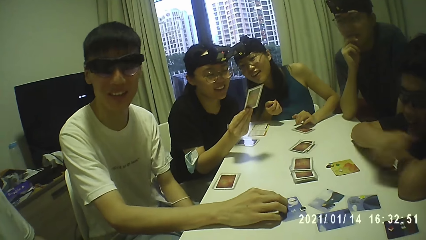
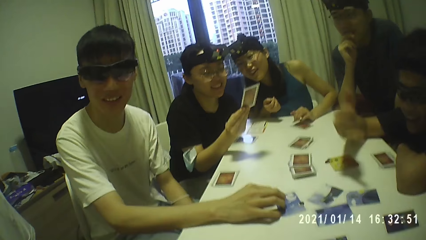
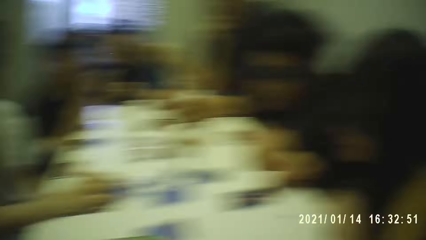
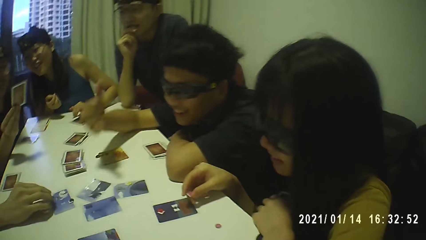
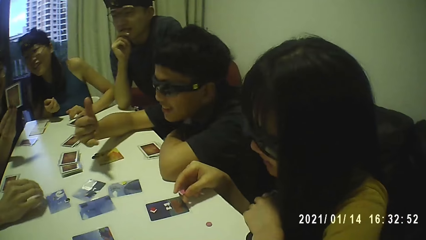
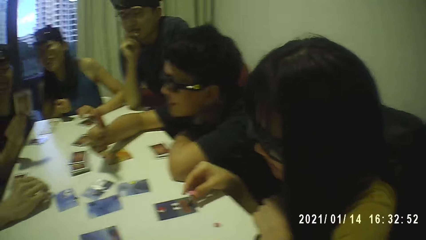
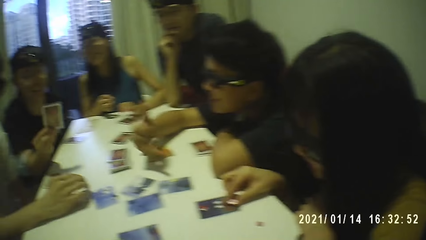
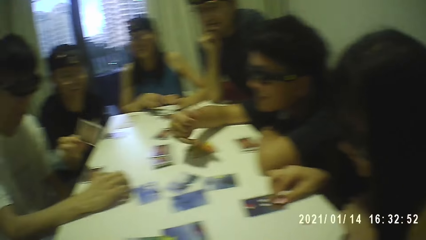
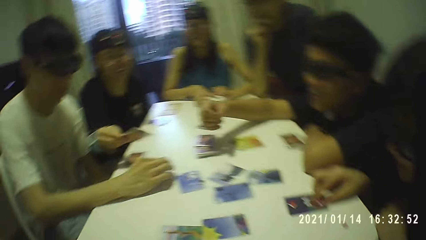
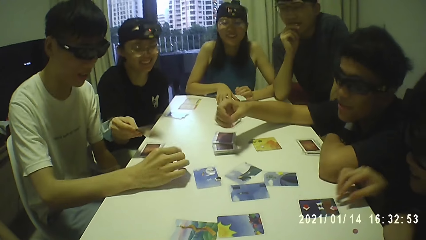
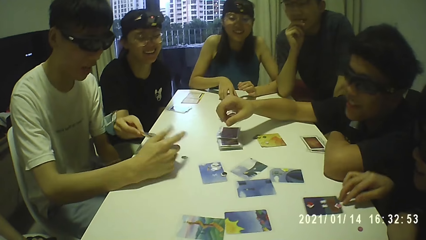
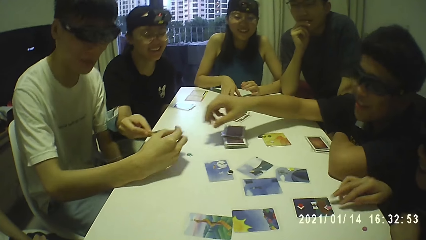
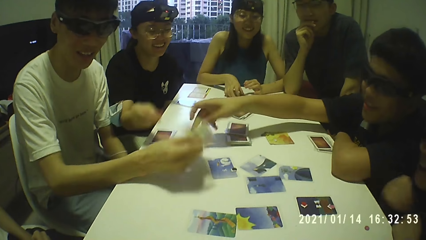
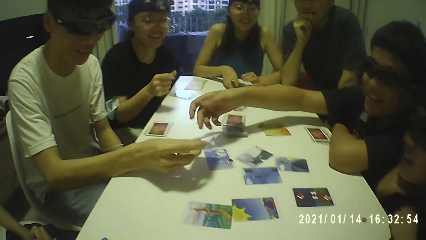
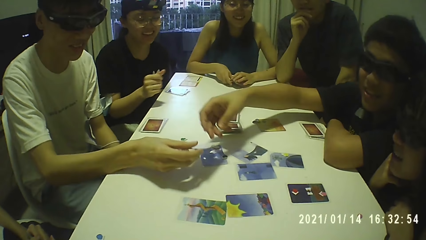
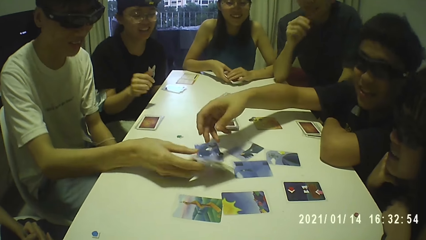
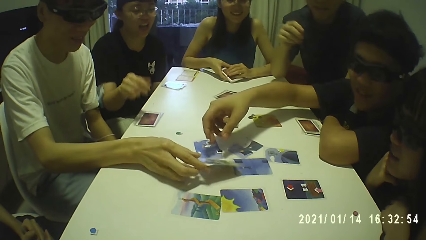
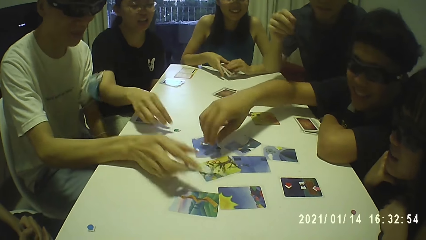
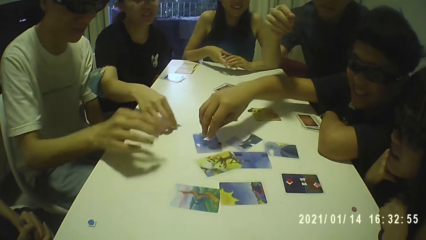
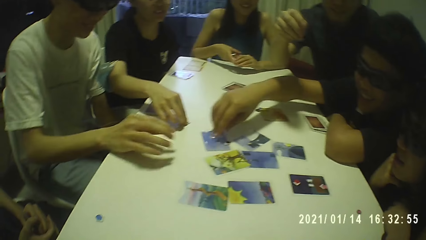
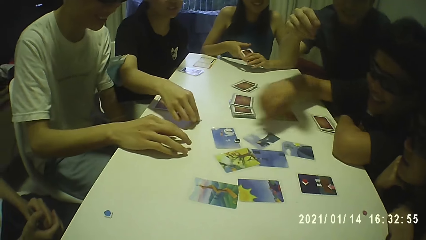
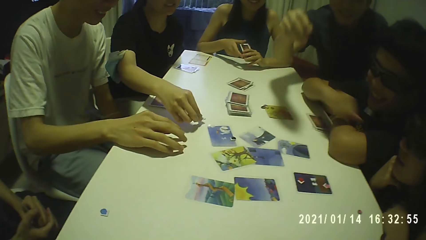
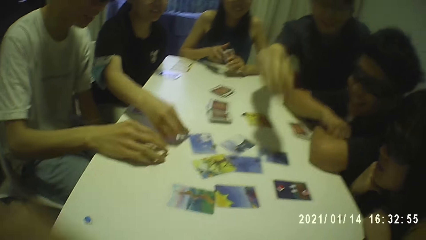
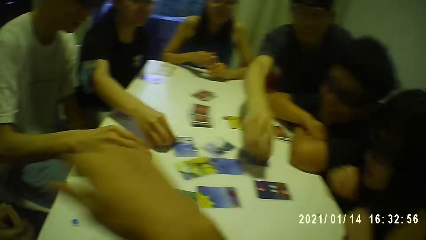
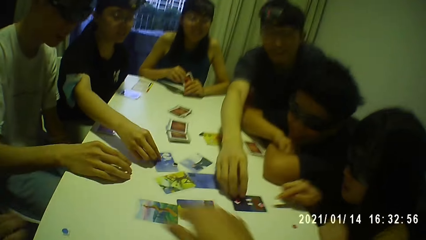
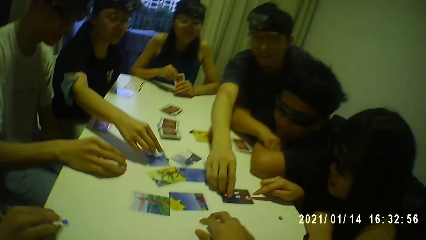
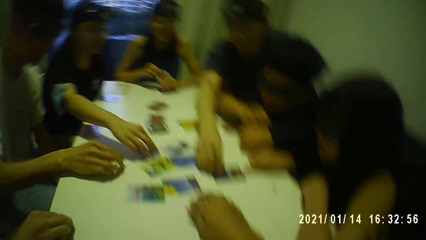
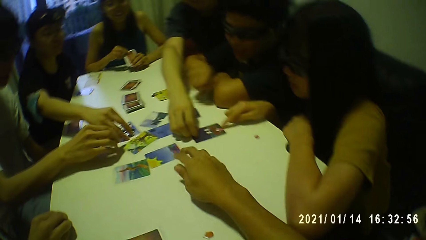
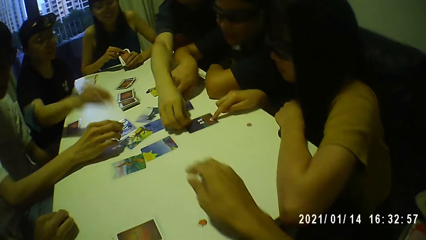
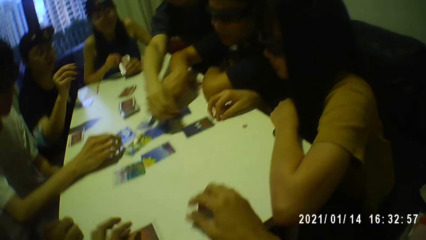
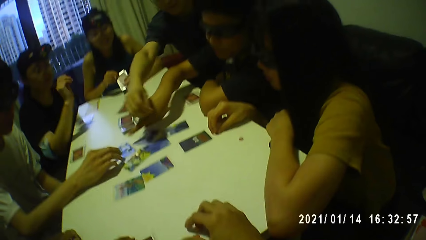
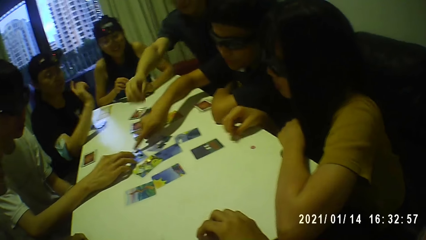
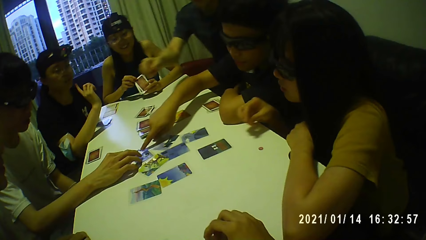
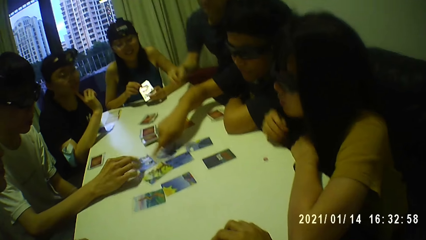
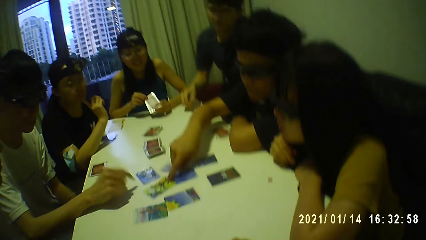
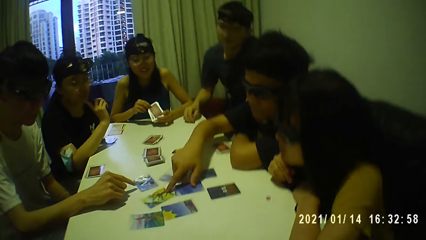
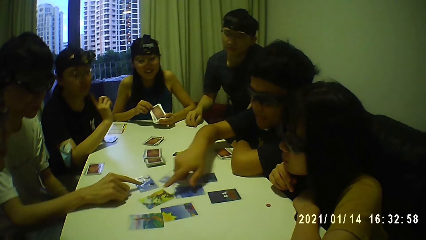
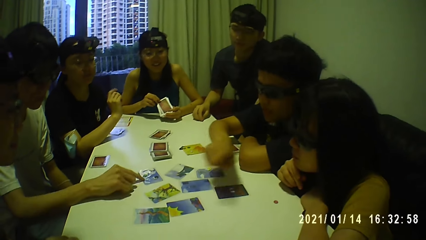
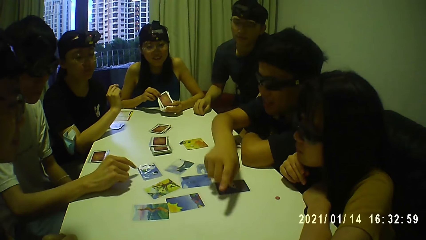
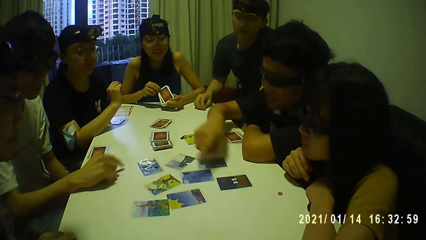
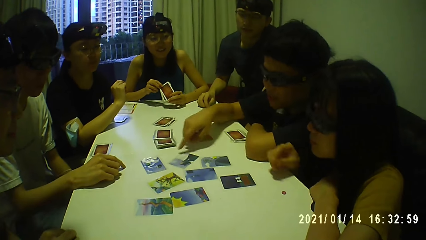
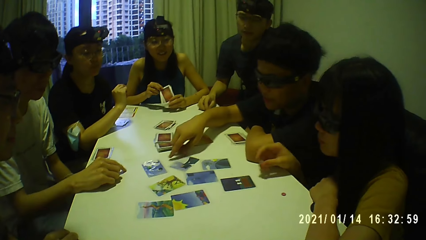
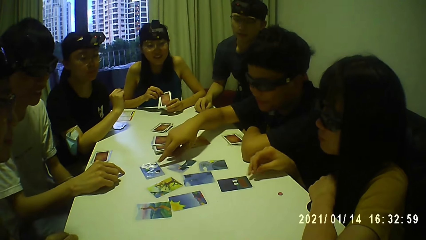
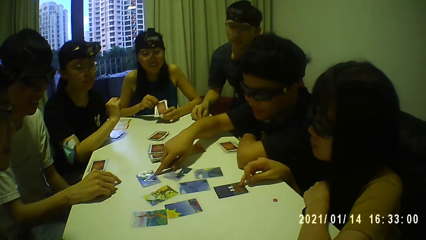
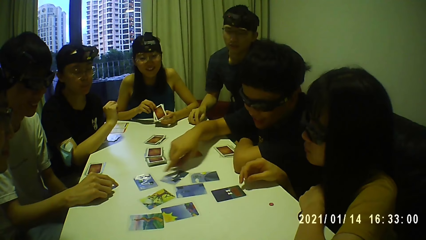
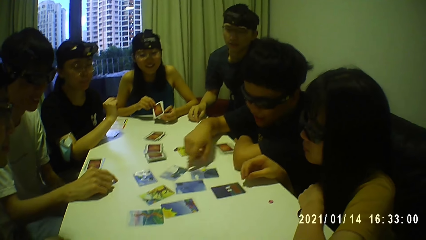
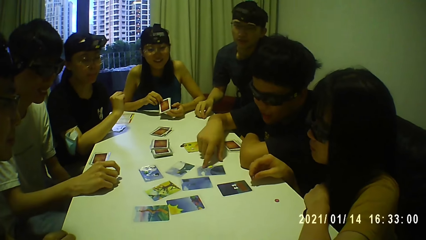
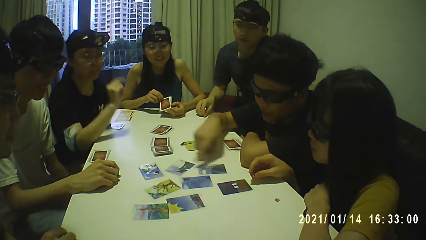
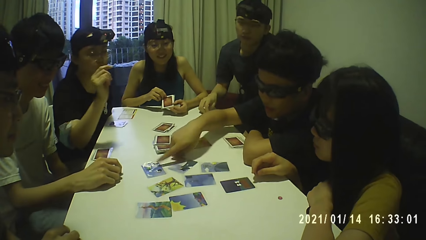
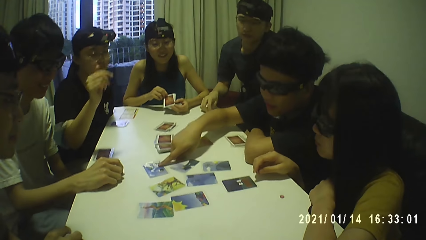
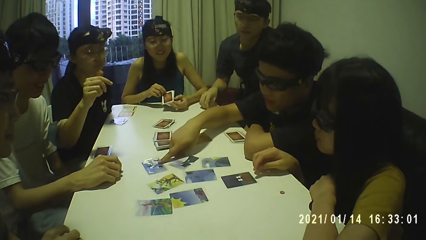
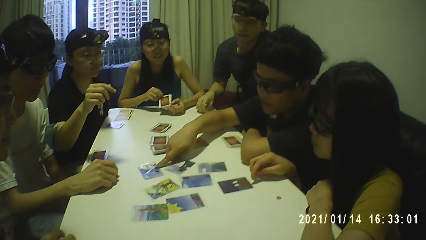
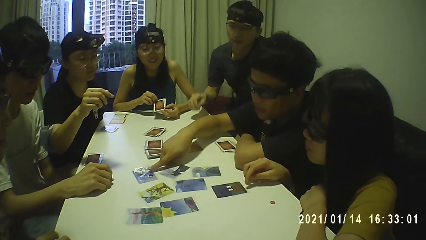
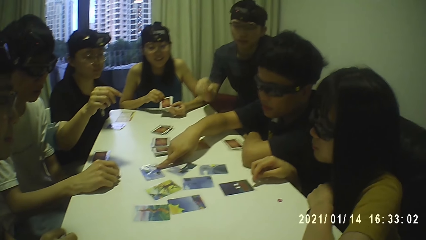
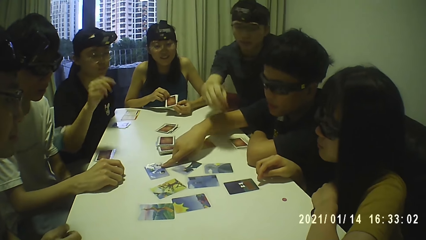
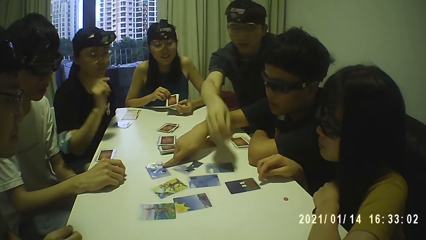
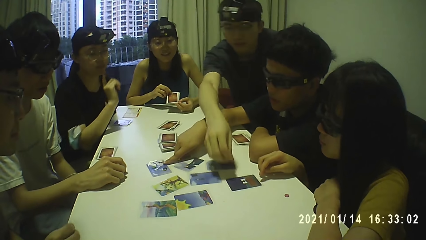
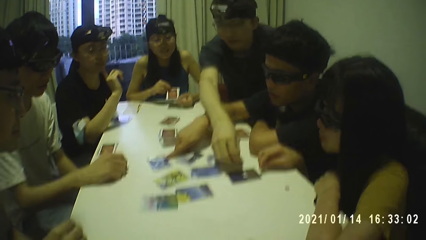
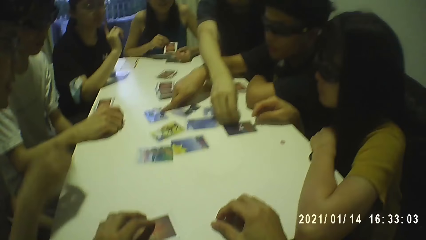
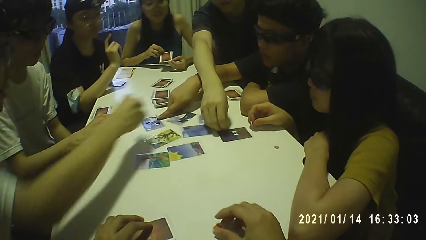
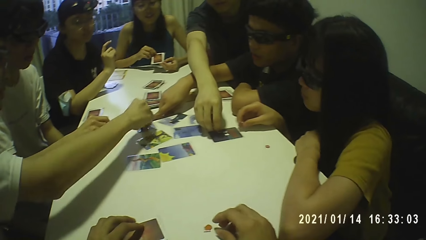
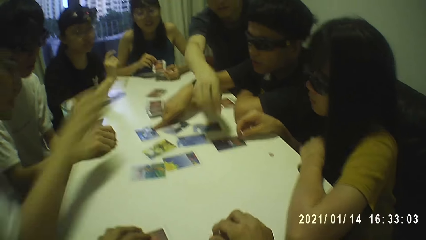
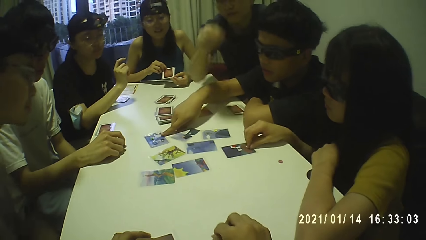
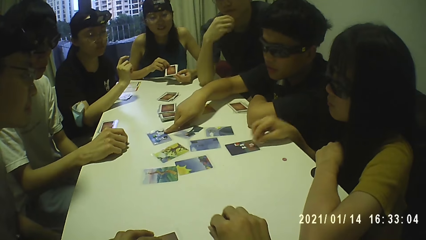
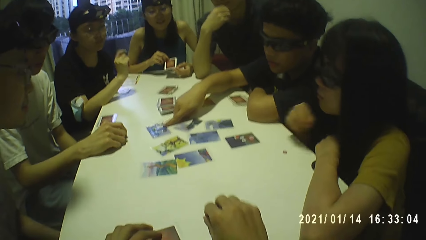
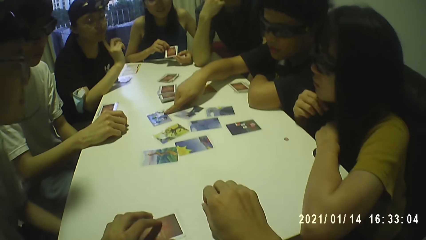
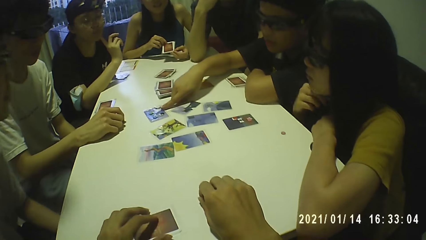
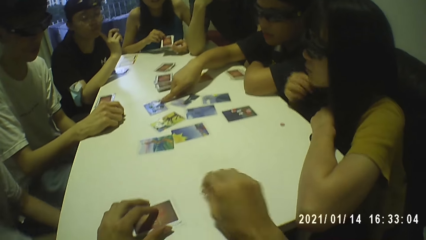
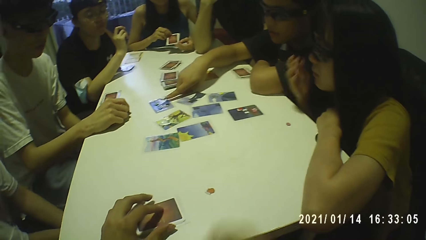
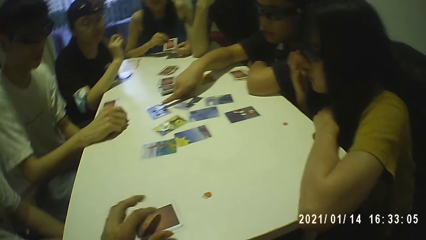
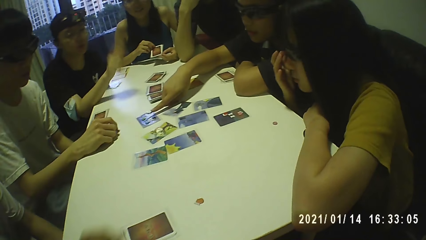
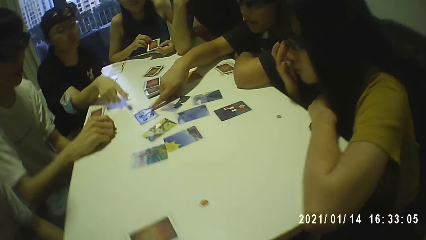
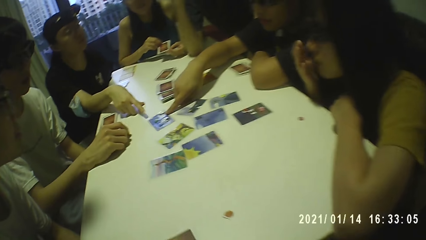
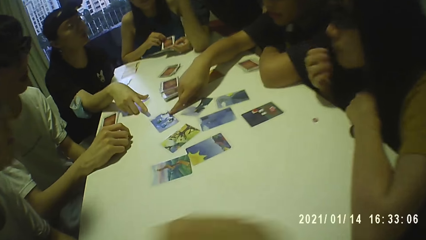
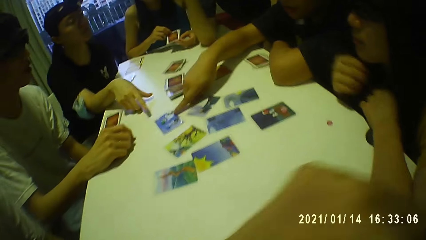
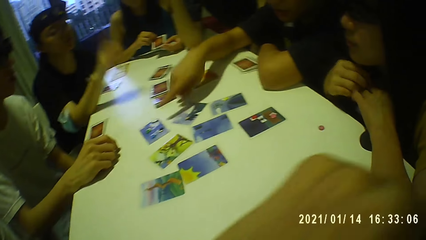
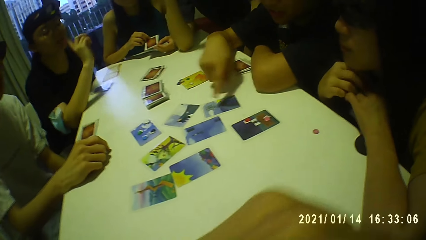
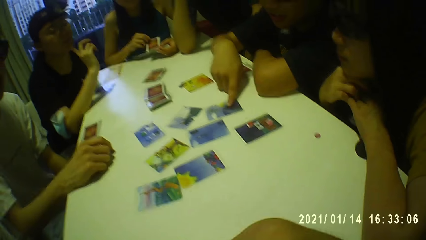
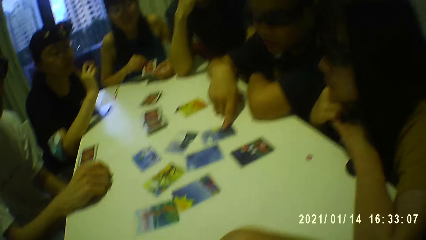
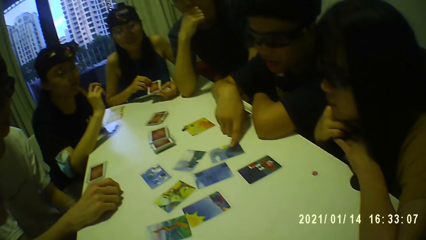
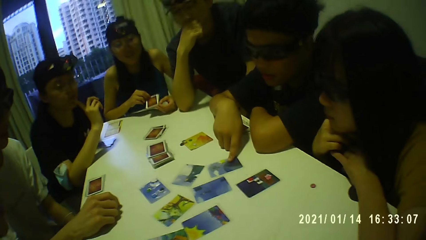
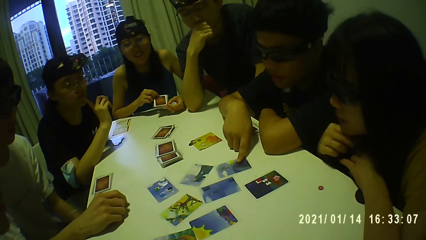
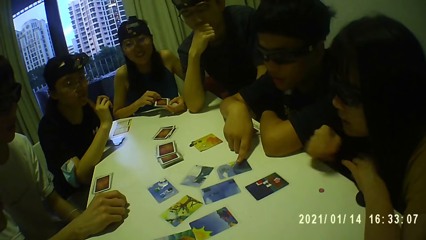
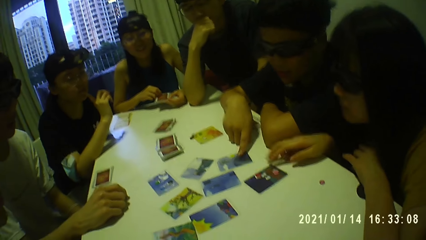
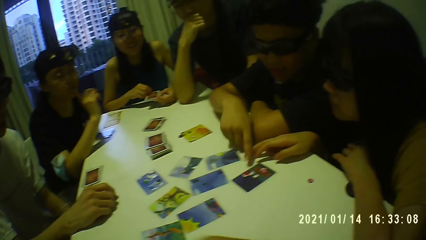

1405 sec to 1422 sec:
The camera wearer converses with a man. A woman holds a chip in her right hand. The camera wearer looks at a person. The woman places the chip on the card with her right hand. The man collects the card from another woman with his right hand. The first woman moves the card on the table with her right hand. The camera wearer looks at the man. A third woman picks up the card from the table with her left hand. The man drops the card on the table with his right hand. The second woman picks up the chip from the table with her right hand. The third woman holds the cards in her hands. The camera wearer looks at the cards on the table. The second woman drops the chip on the card with her right hand. Another man picks up a chip from the card with his right hand. The camera wearer moves a hand. The second woman touches the chip on the card with her right hand. The first man touches the card on the table with his right hand. The camera wearer touches a chip on the table with his right hand, holds down a card on the table with his left hand, and looks at the cards on the table. A third man touches the cards on the table with his right hand and talks to the group of people. The second woman touches her face with her right hand. The second man holds the chip on the table with his right hand. The first woman touches the card on the table with her right hand. Another person points at a card. The second man lifts the chips from the table with his right hand. Another person stretches a hand. The second man drops the chip on the card with his right hand. A fourth man touches the card on the table with his right hand. Another person stretches a hand. The first woman places the chip on the card with her right hand. The camera wearer moves the chip on the table with his right hand. The second man puts his right hand under his chin. The camera wearer looks at the cards on the table. He drops a chip on the table and moves a hand. The second woman points to the card on the table with her right hand. The camera wearer places his left hand on his chin. He looks at another person.
